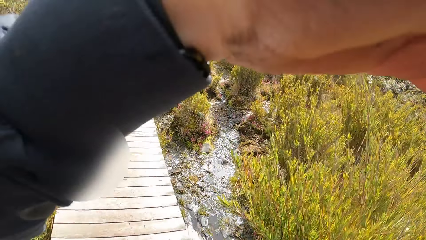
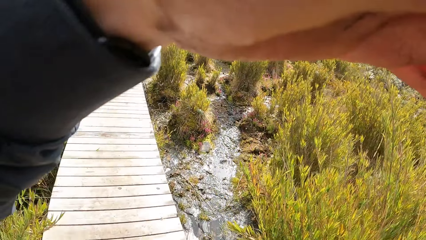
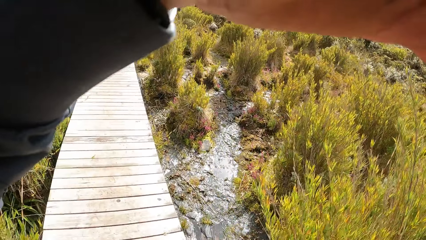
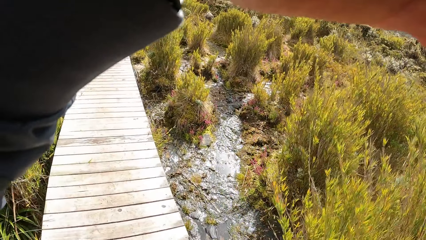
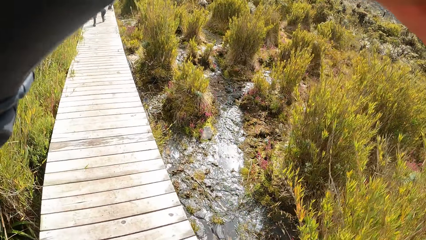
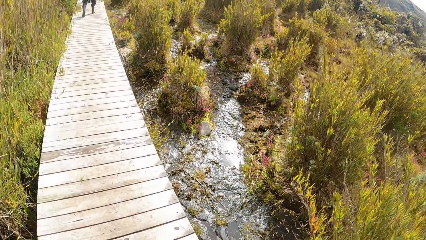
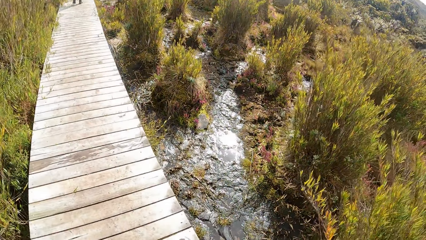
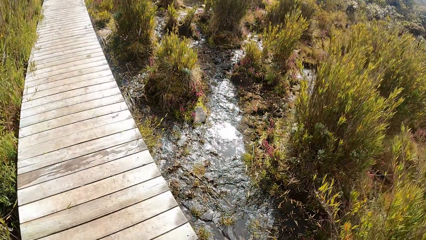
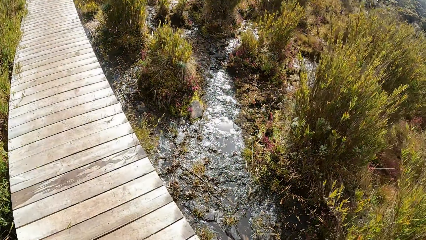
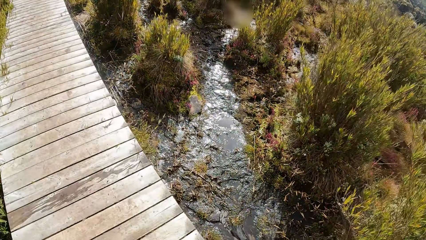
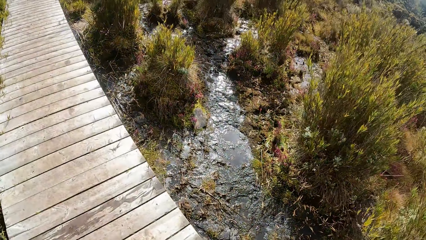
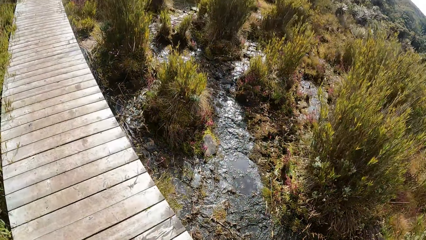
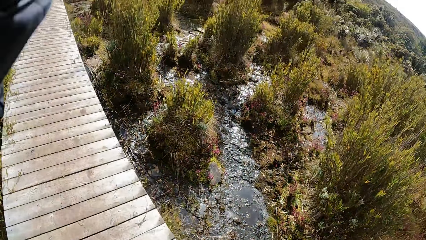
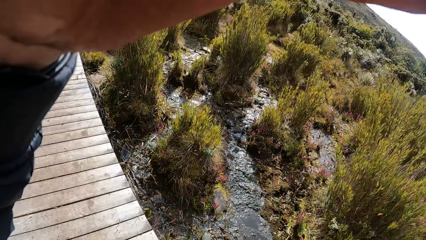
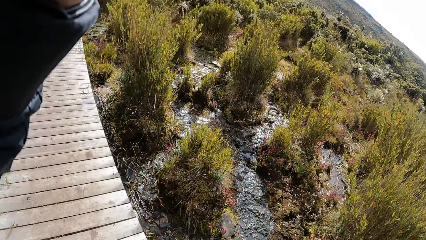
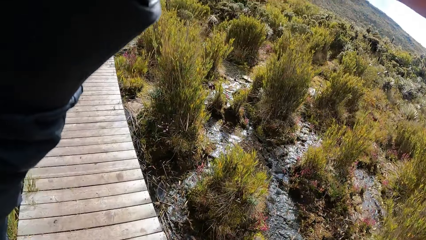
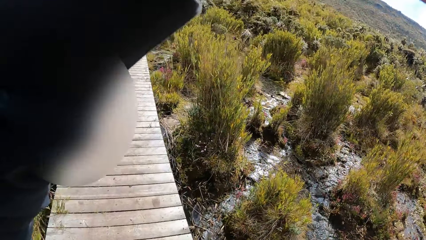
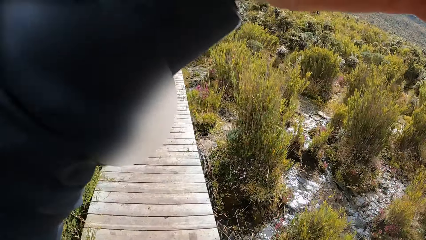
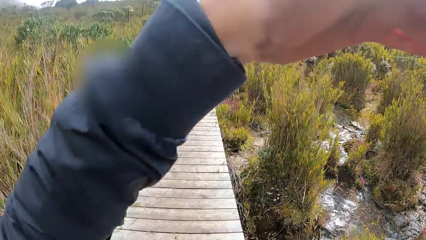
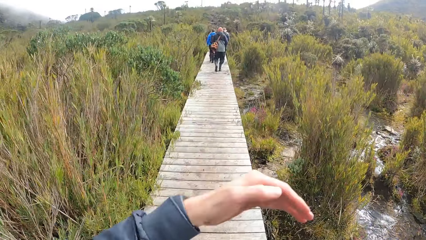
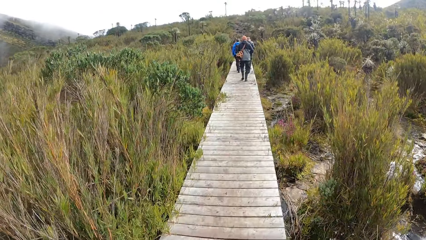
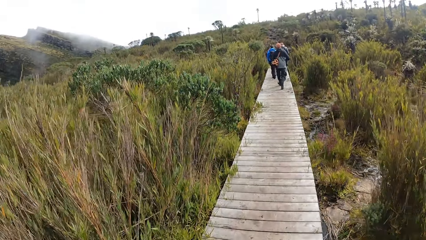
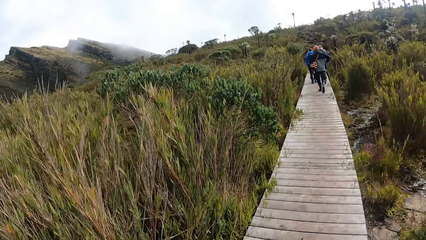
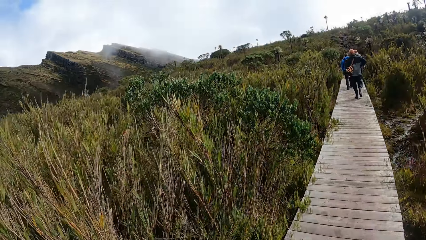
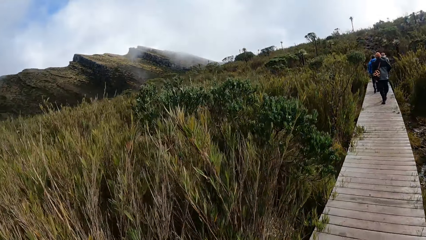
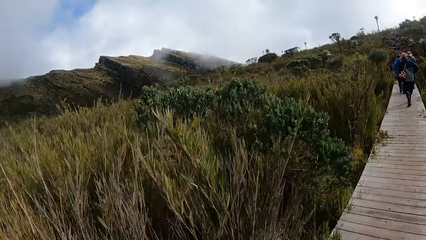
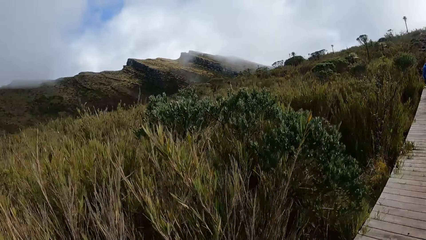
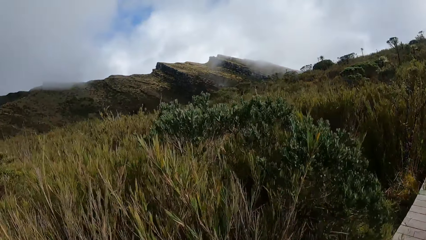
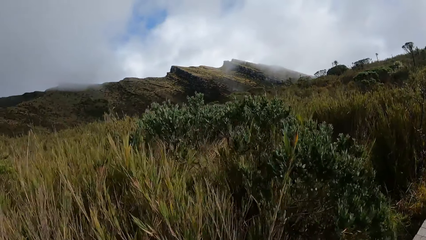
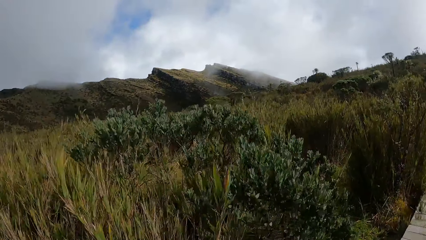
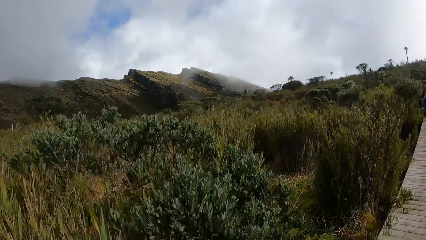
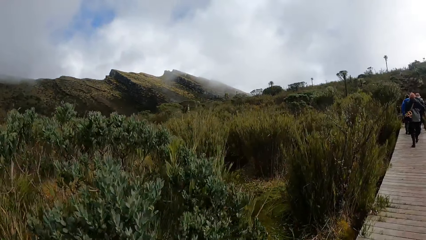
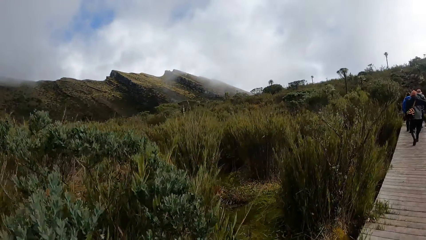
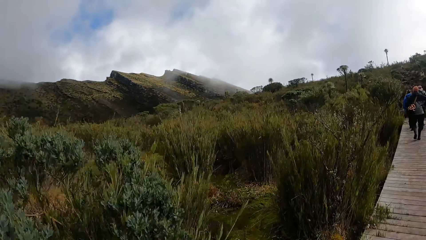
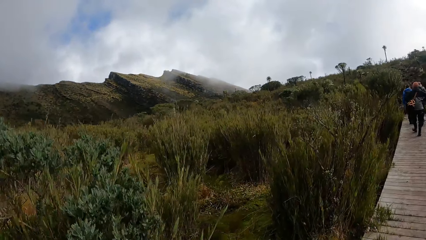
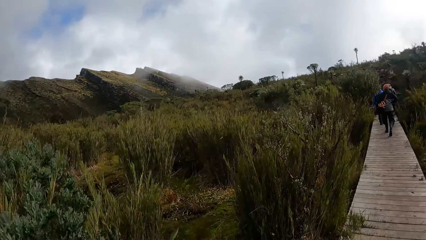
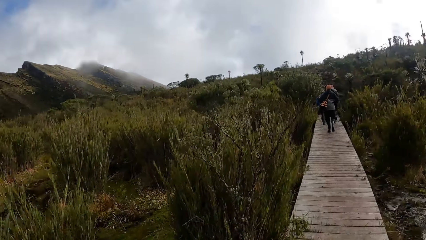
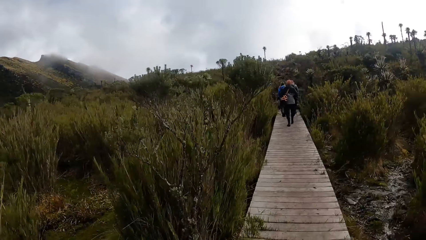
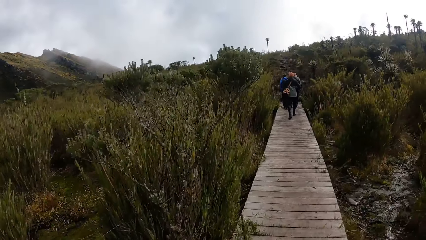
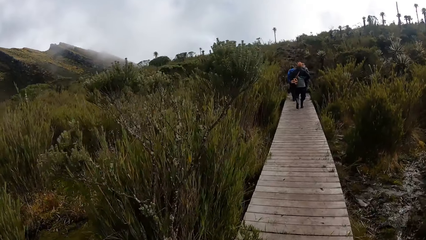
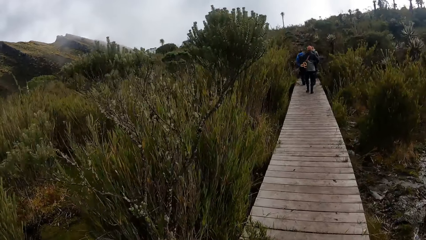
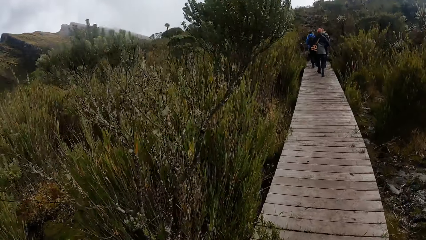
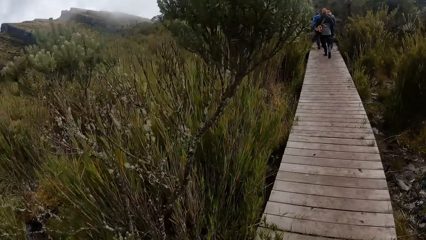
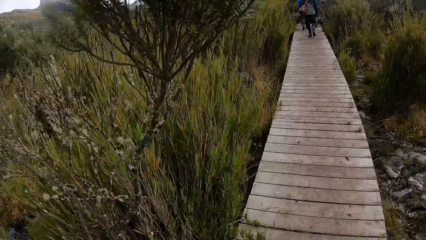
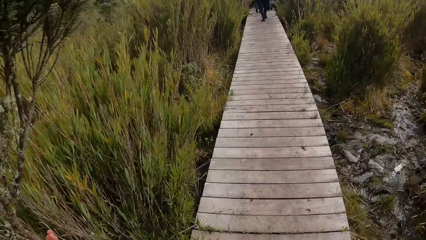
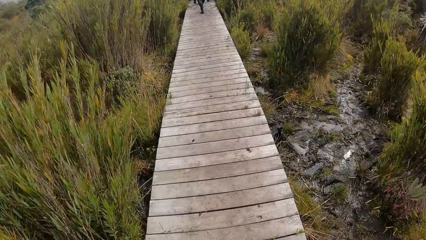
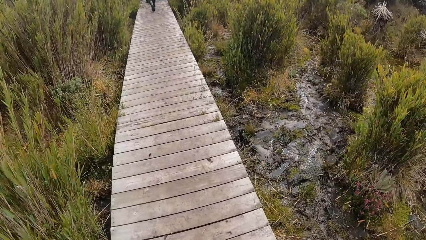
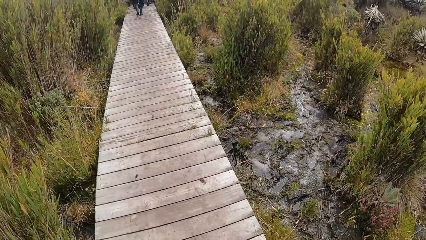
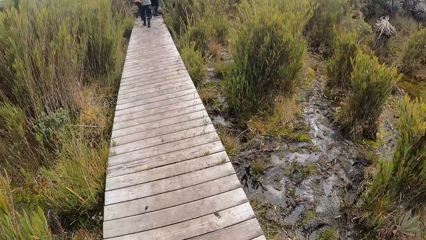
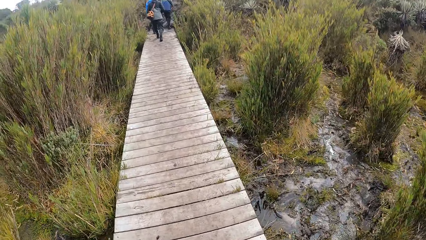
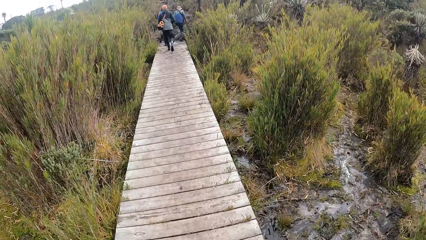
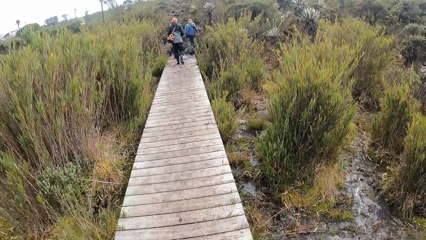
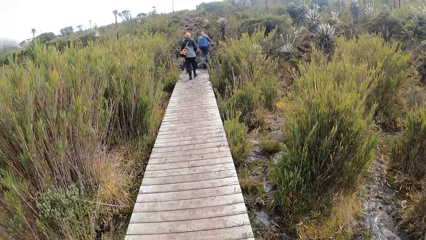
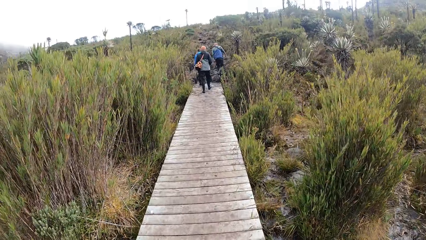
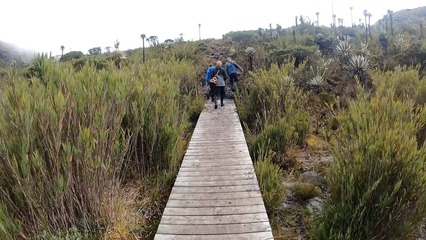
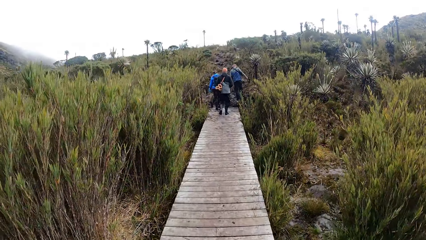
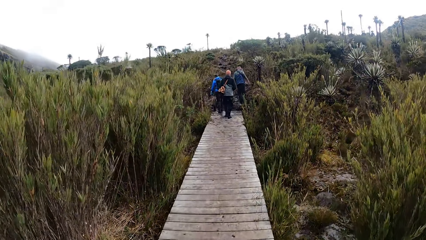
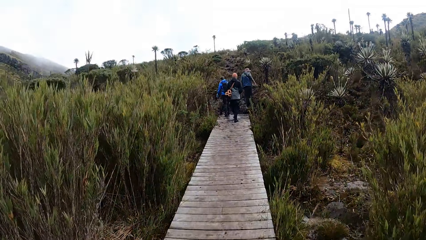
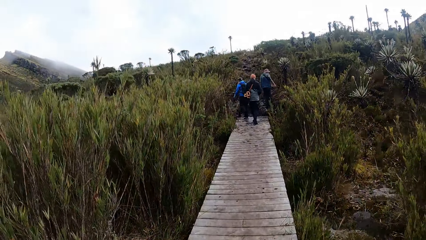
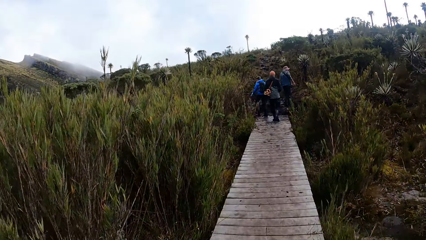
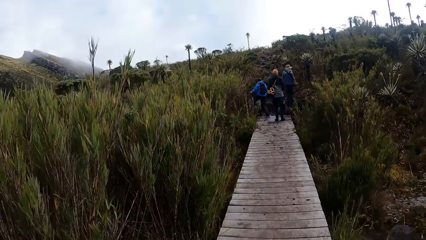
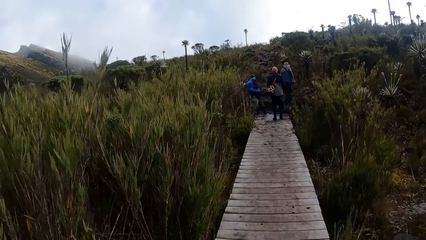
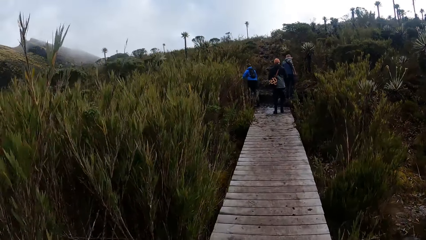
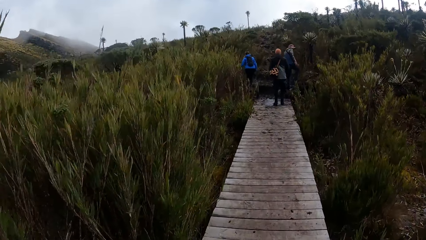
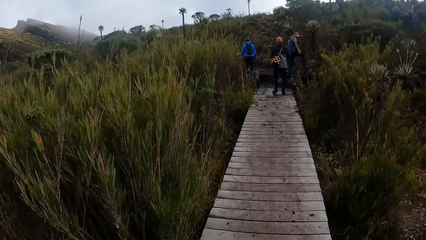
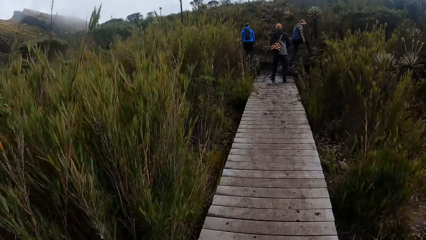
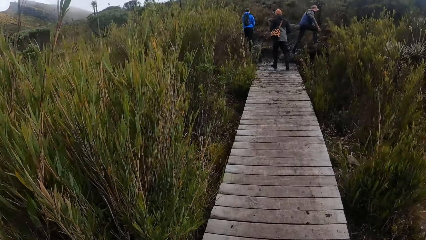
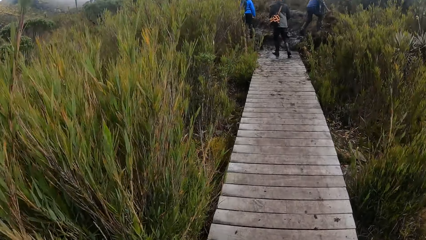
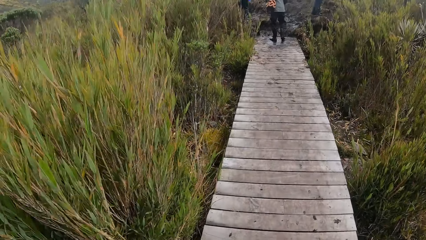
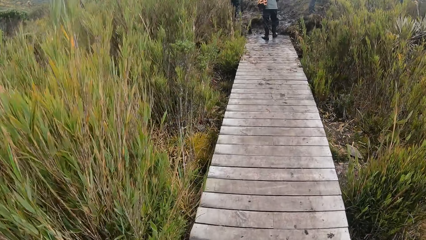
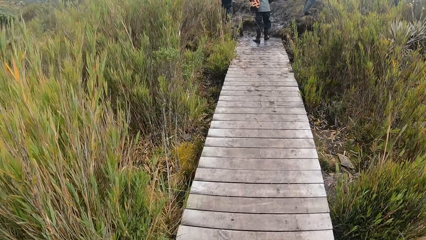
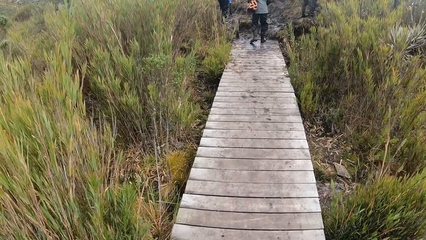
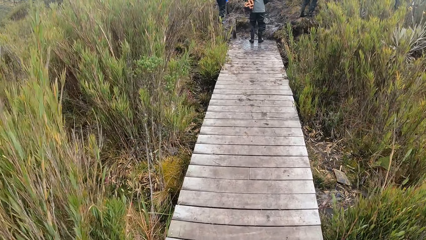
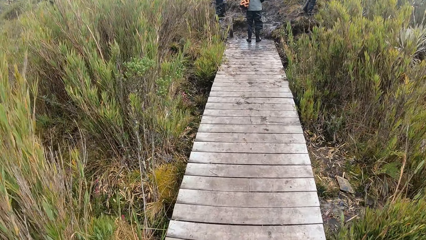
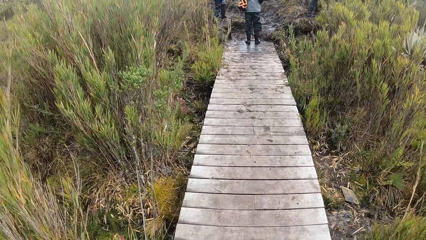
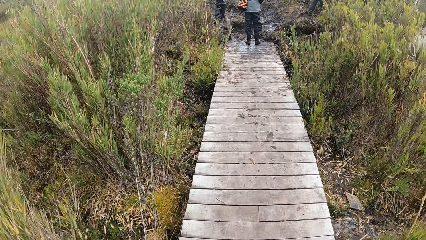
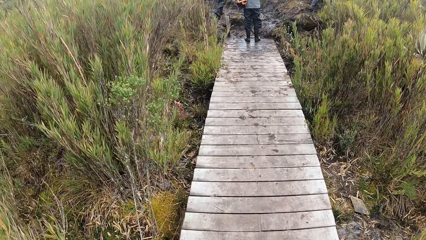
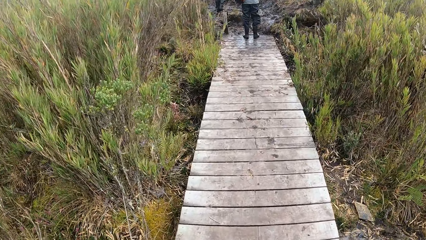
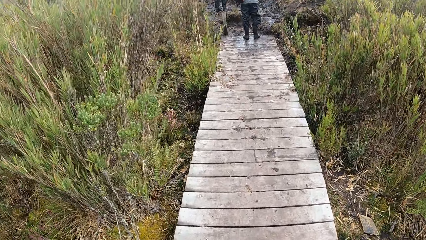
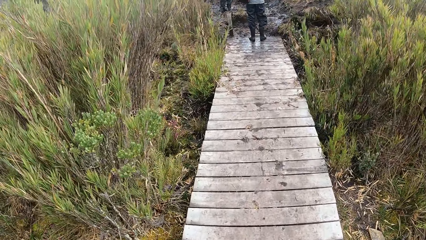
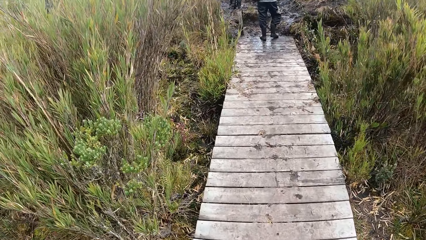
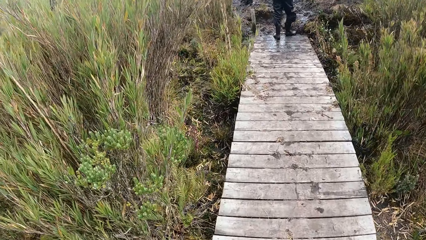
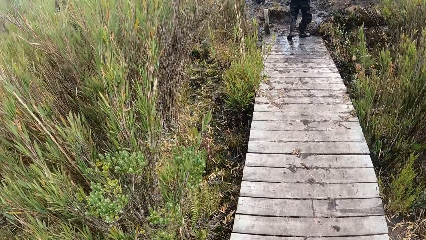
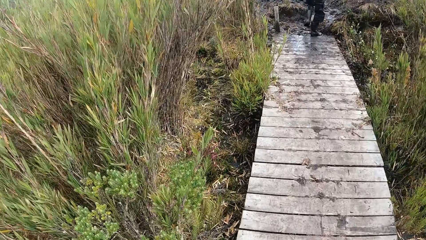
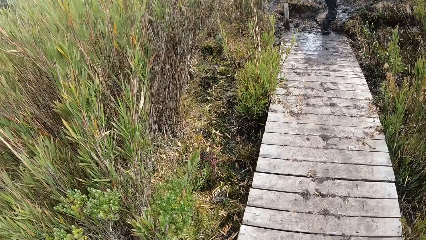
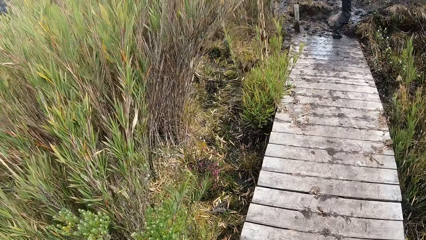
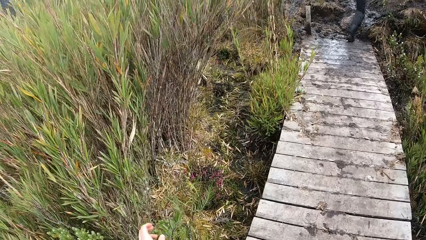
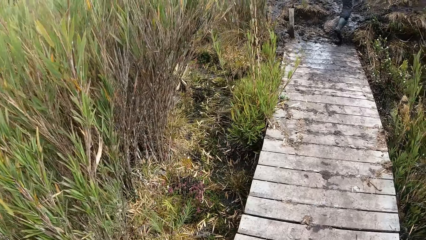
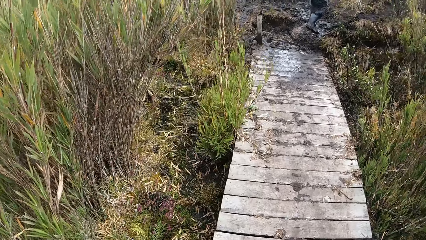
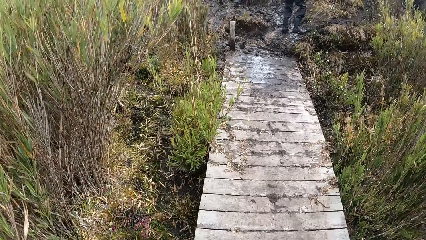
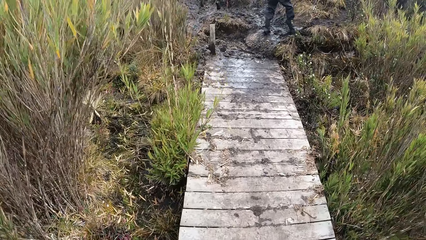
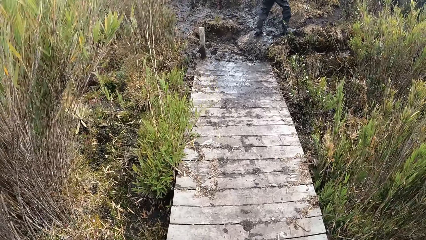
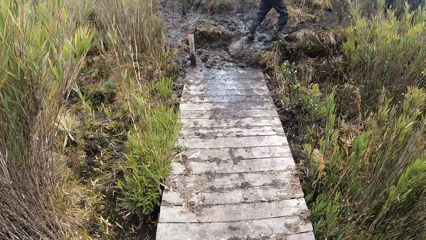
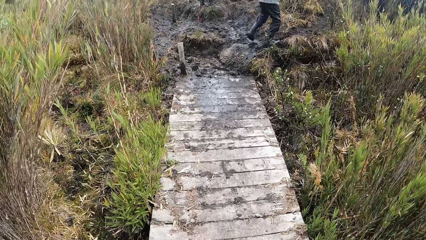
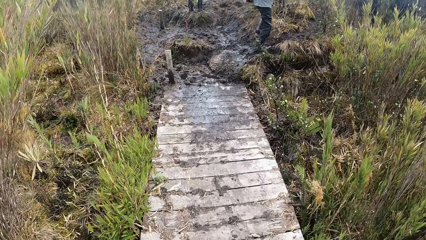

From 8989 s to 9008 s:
The camera wearer walks. He removes his left hand from his face. The woman climbs a slope. The man climbs the slope. The other man steps on a slab.
